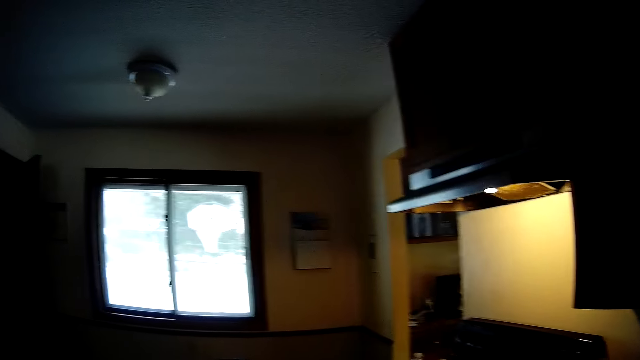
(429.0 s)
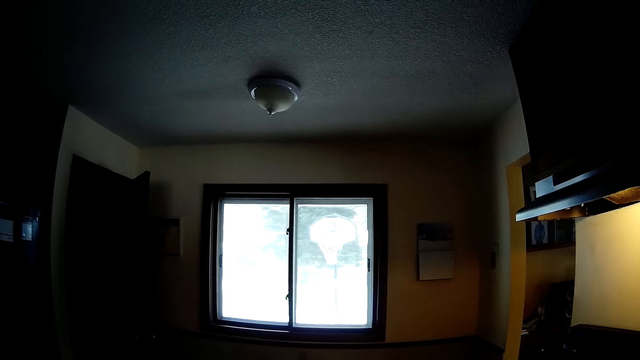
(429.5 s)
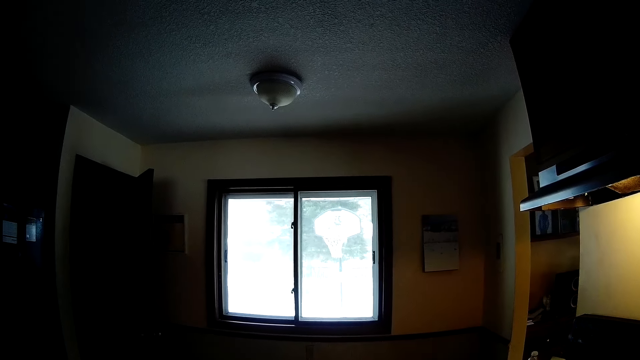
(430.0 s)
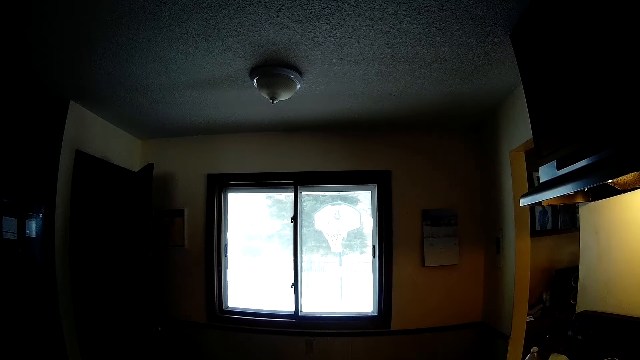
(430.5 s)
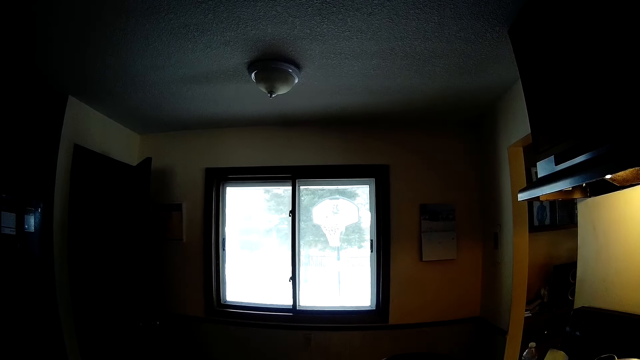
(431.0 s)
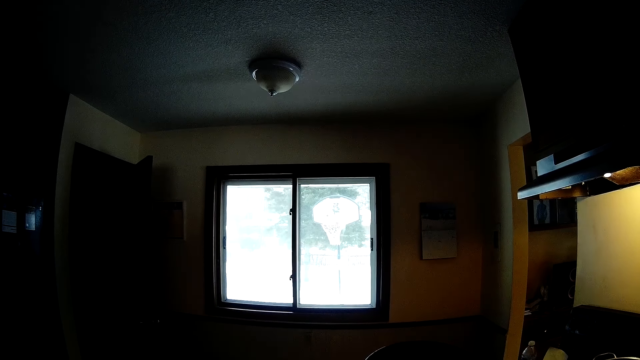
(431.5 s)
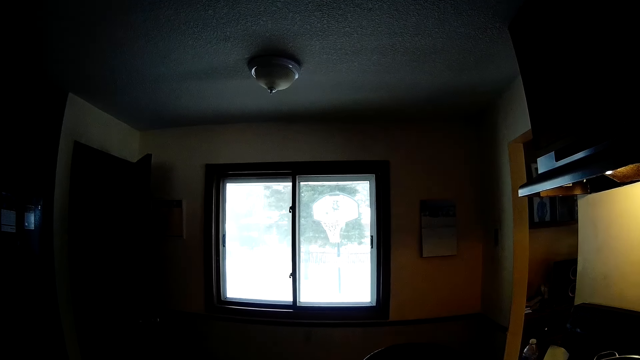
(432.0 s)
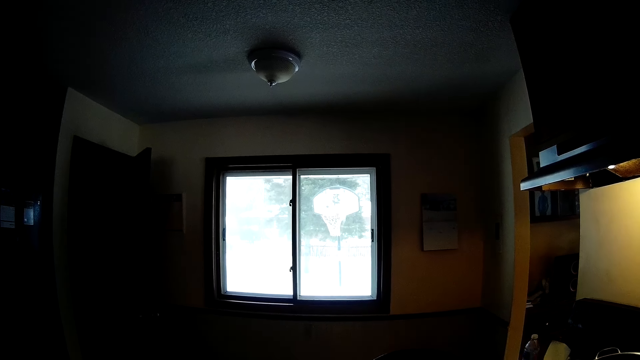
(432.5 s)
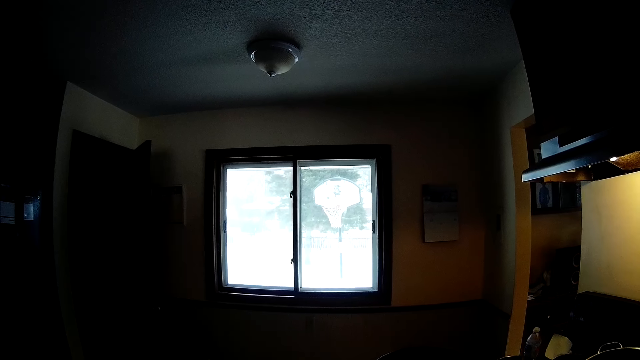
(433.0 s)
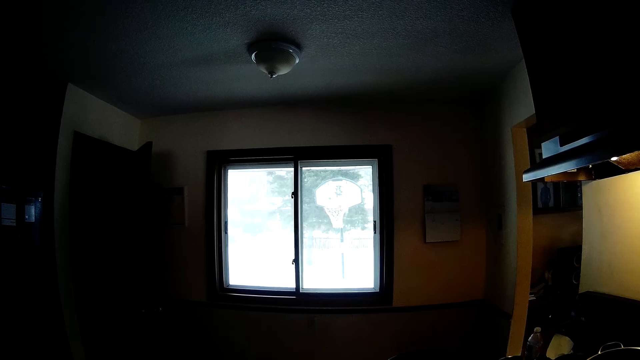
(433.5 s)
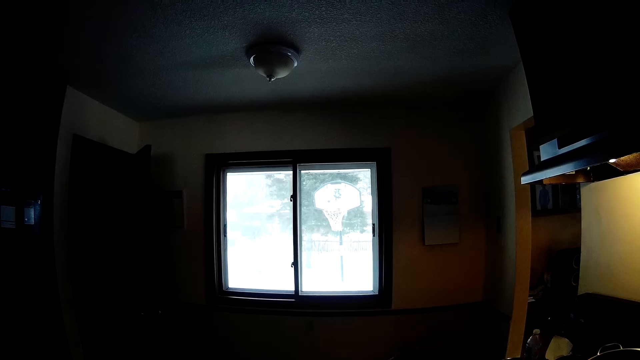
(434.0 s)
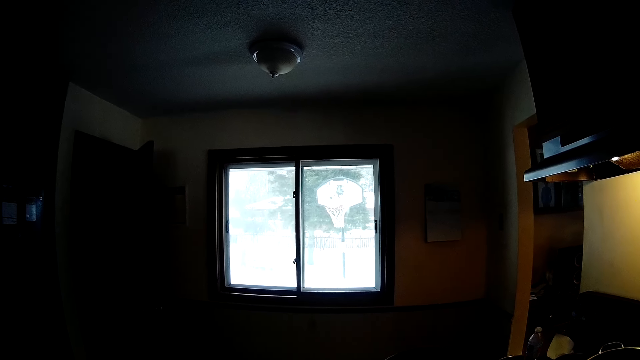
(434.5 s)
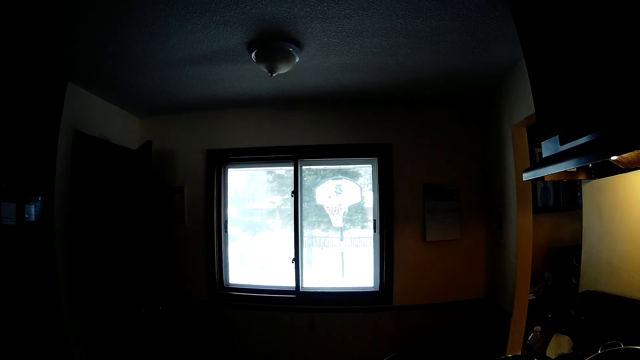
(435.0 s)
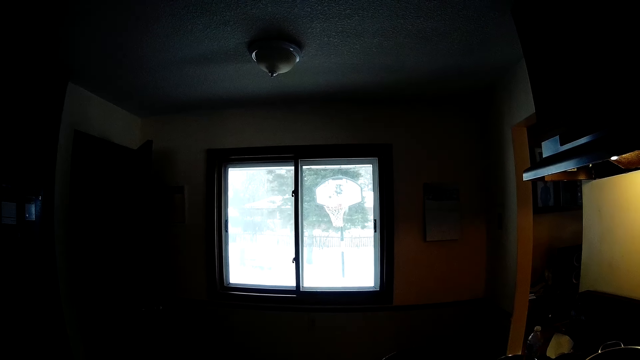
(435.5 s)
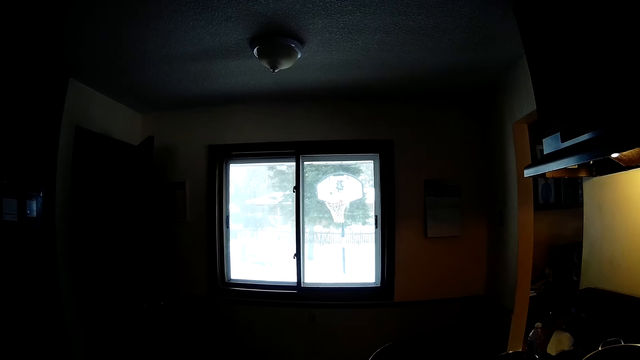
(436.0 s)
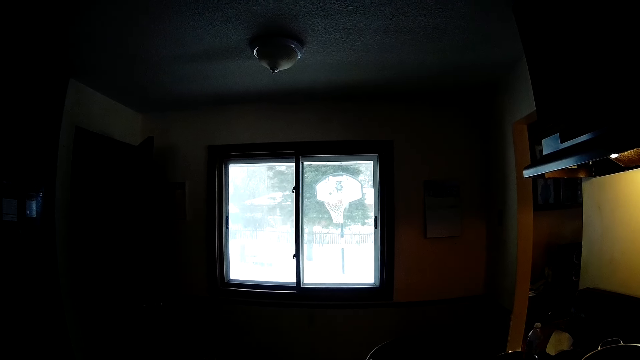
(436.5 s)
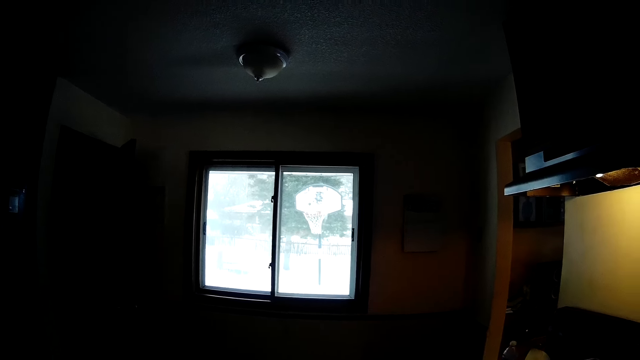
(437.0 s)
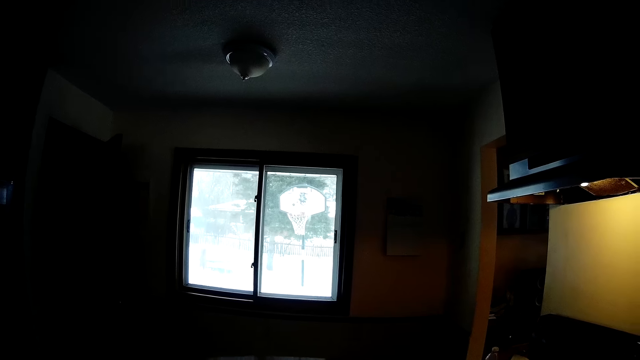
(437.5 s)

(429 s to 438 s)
The camera wearer looks through the window.

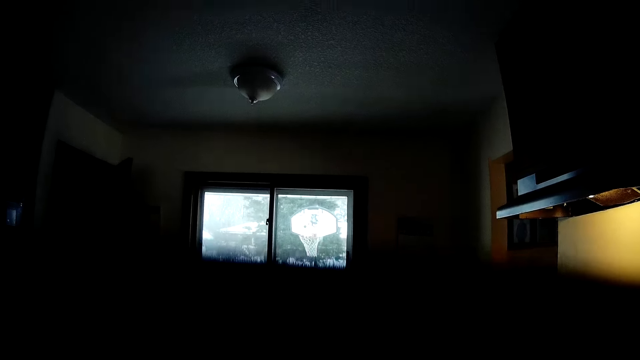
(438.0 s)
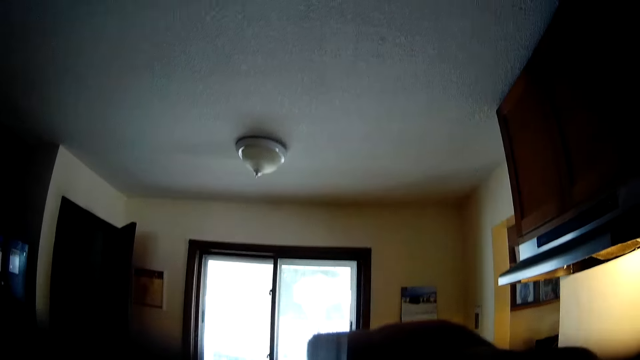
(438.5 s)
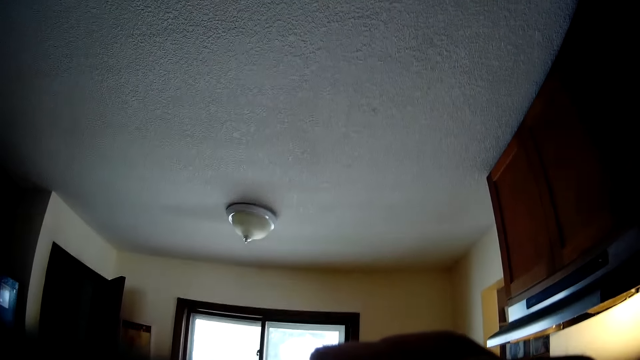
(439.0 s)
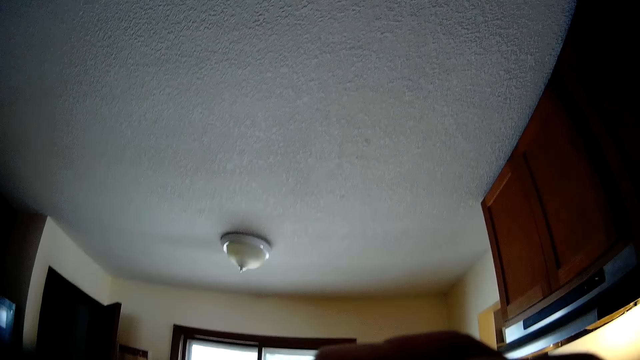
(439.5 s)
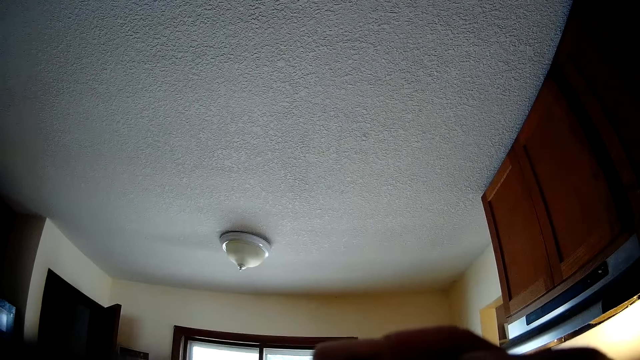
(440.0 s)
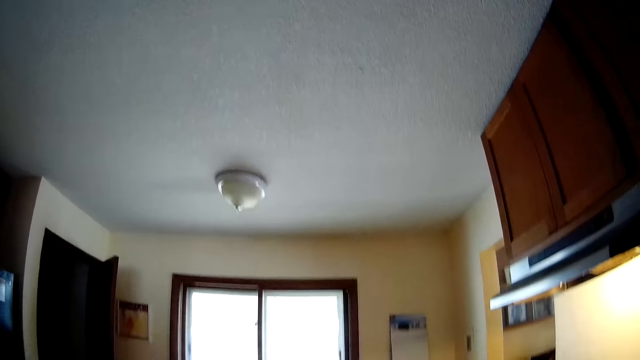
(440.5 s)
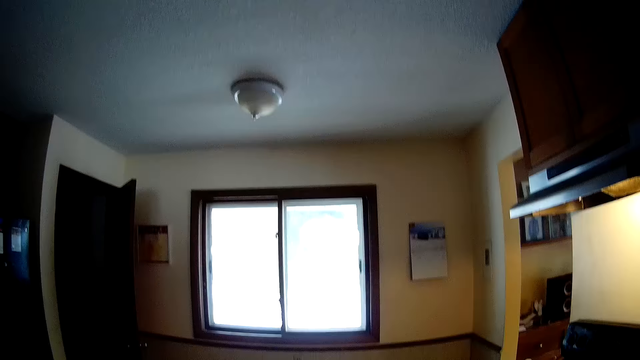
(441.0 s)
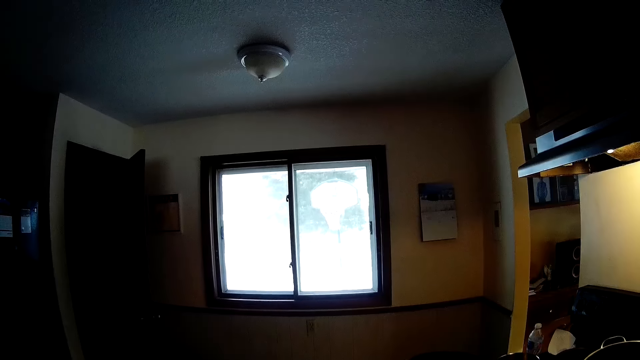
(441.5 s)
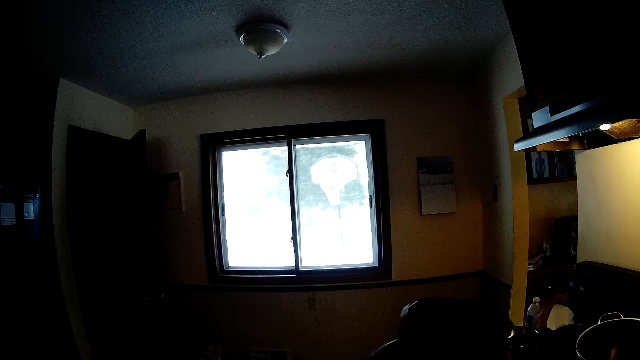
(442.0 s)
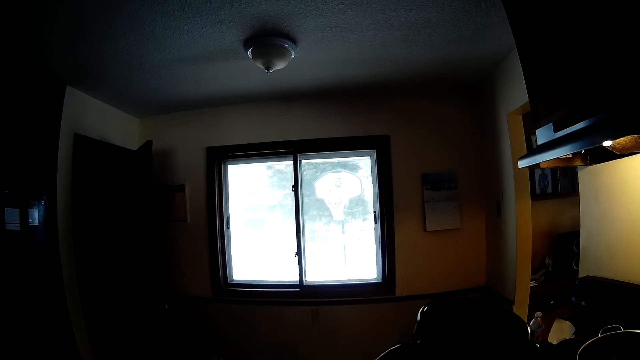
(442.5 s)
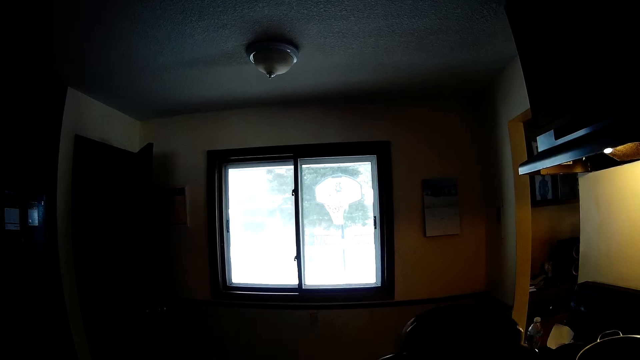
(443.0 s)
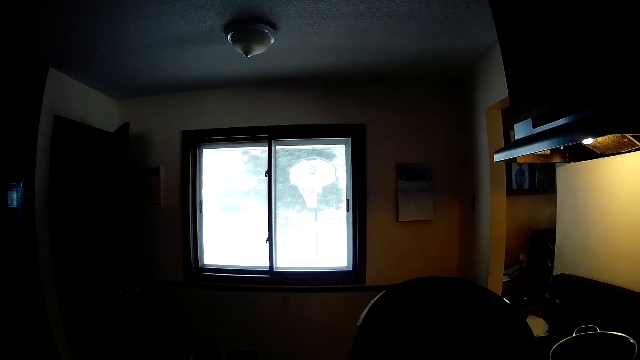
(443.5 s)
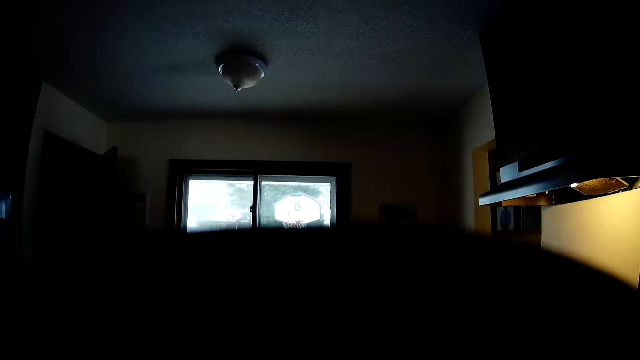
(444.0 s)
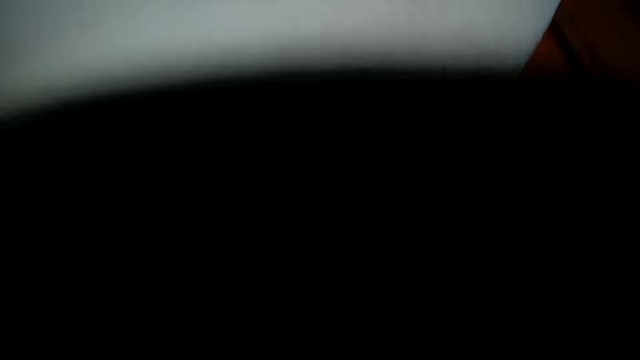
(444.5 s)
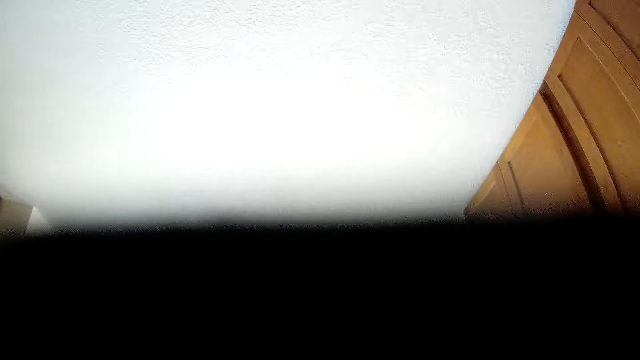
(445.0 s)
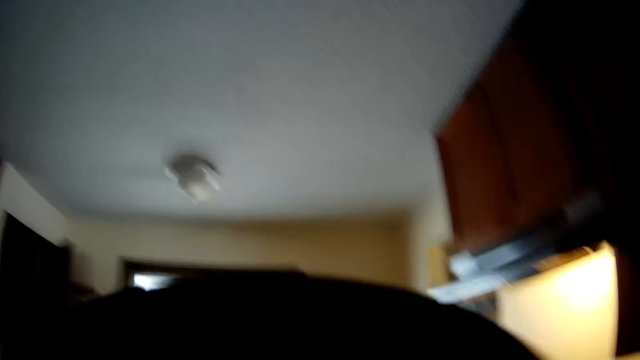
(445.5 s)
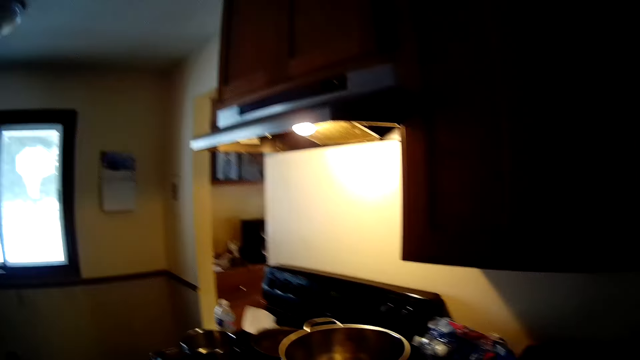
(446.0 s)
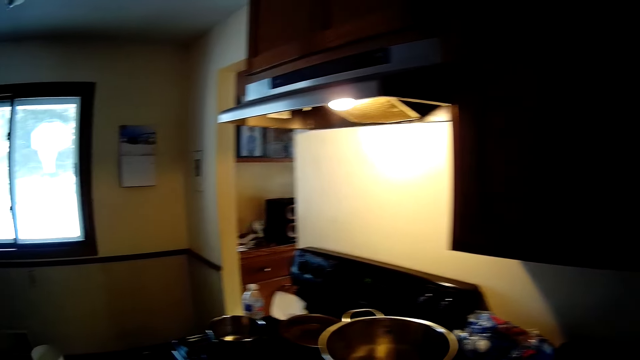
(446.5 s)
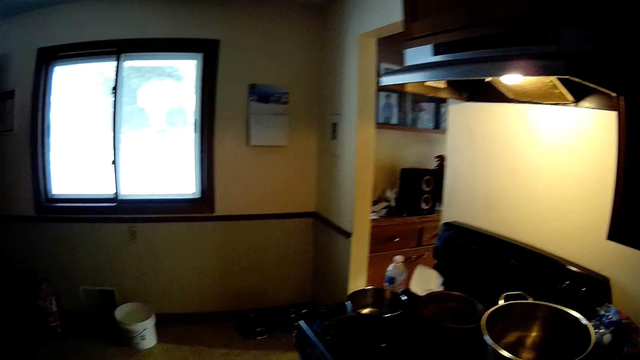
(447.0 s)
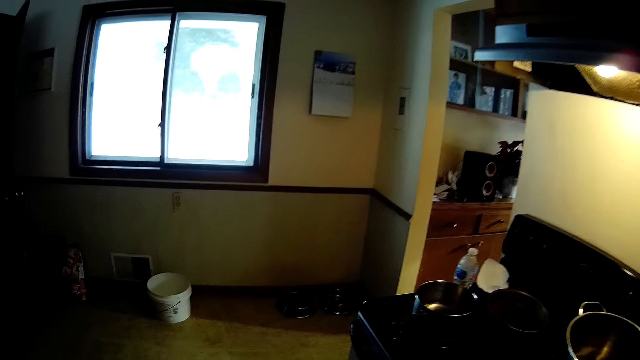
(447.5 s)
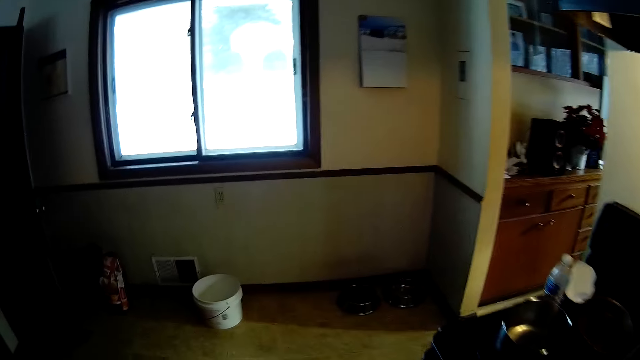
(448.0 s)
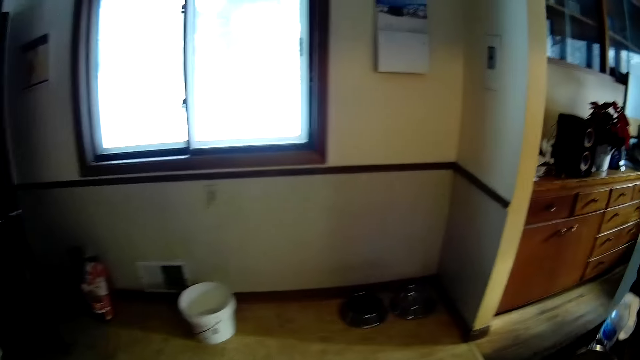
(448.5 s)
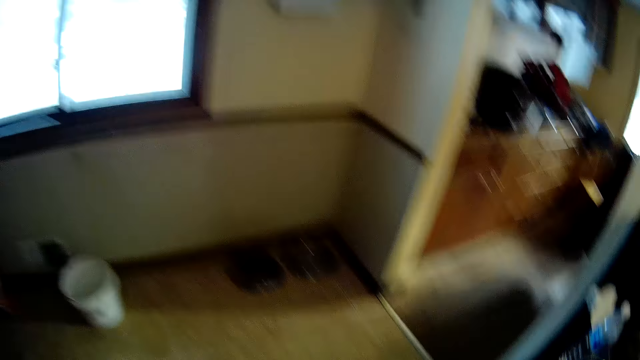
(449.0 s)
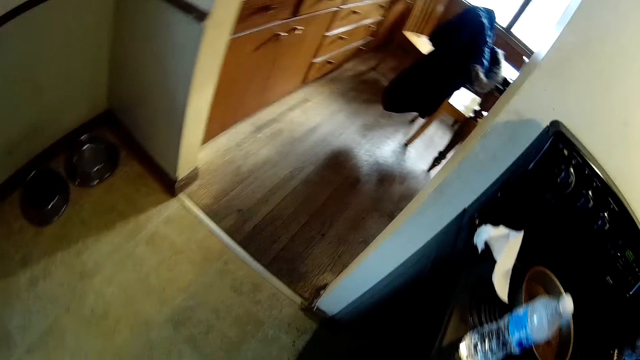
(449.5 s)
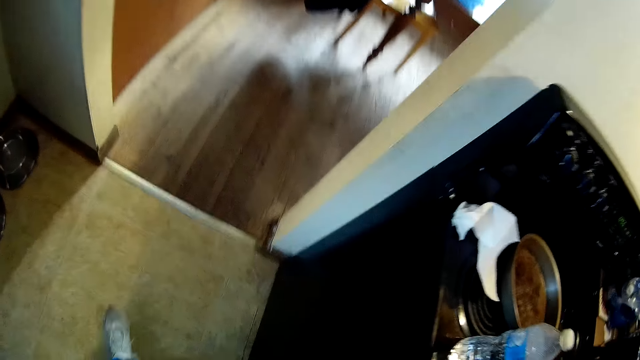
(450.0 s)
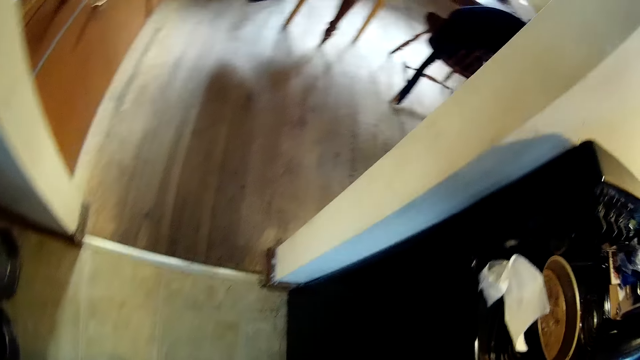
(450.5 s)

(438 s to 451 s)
The camera wearer adjusts the camera. She shakes a mug or cooking pot with her right hand. She drinks from a cup with her right hand. She adjusts the camera. She moves around the kitchen.
